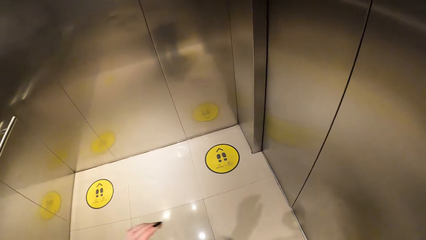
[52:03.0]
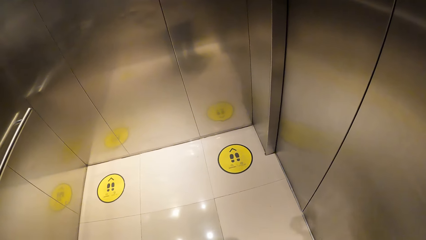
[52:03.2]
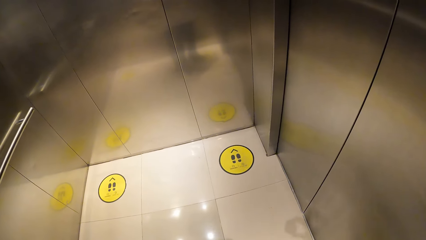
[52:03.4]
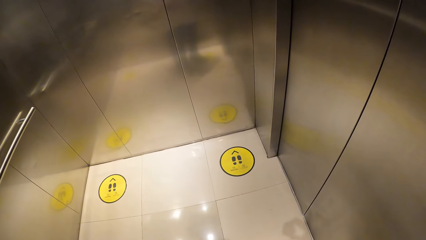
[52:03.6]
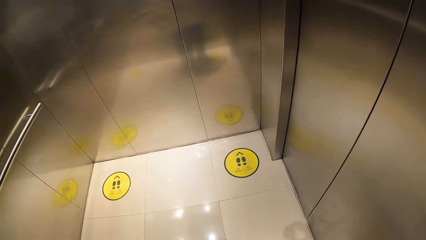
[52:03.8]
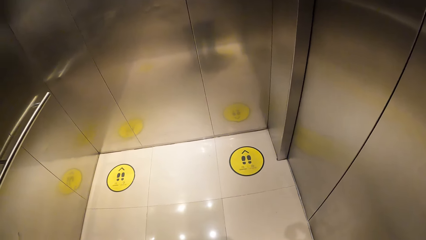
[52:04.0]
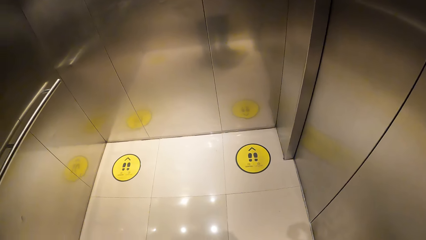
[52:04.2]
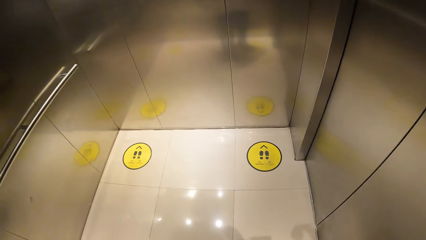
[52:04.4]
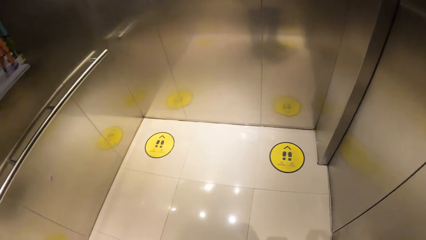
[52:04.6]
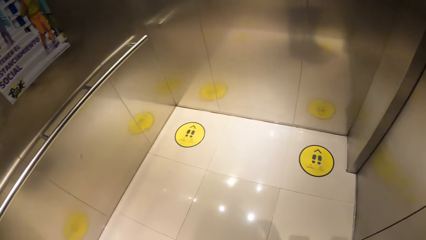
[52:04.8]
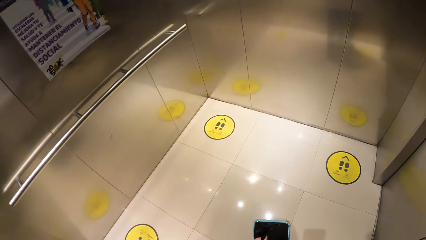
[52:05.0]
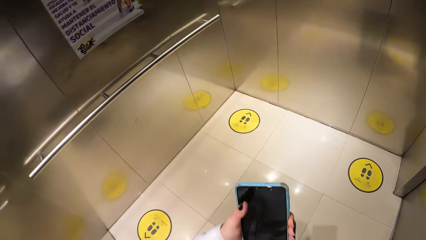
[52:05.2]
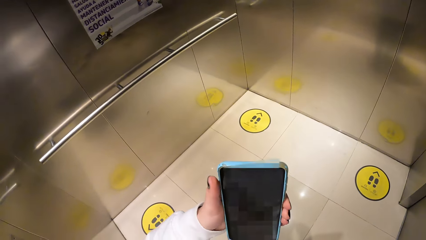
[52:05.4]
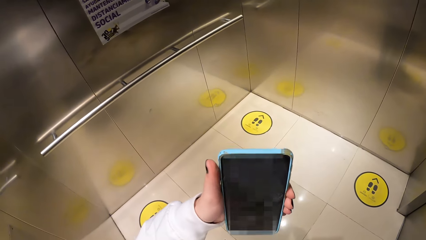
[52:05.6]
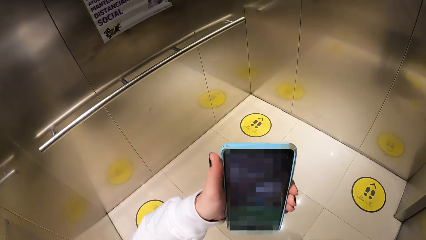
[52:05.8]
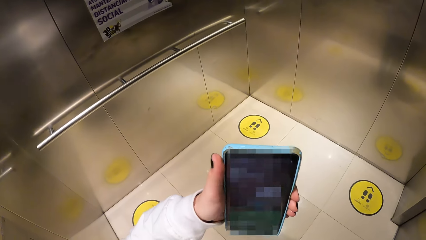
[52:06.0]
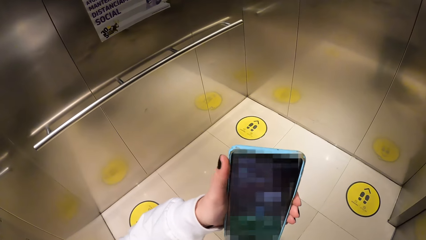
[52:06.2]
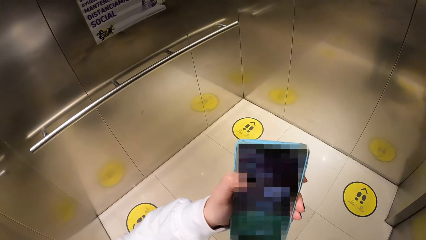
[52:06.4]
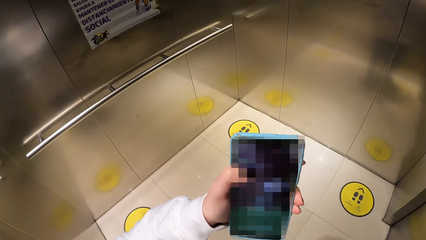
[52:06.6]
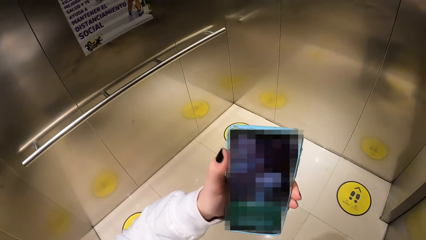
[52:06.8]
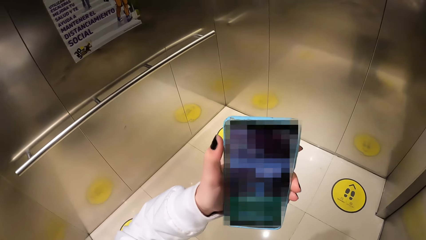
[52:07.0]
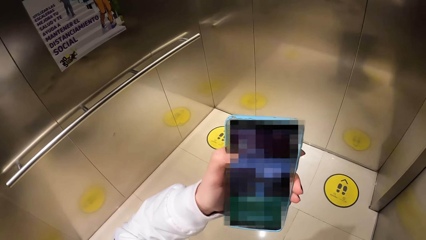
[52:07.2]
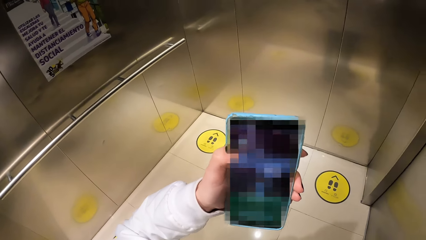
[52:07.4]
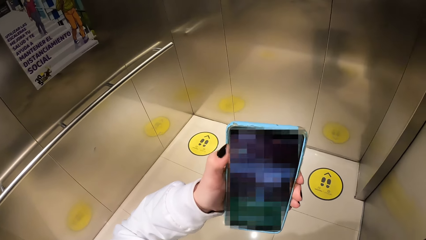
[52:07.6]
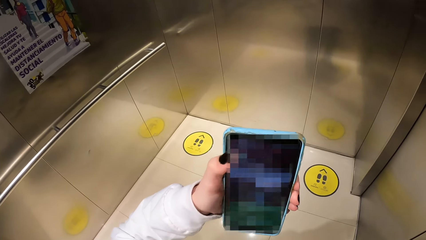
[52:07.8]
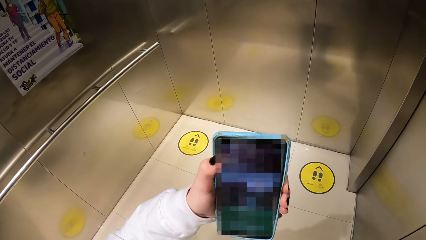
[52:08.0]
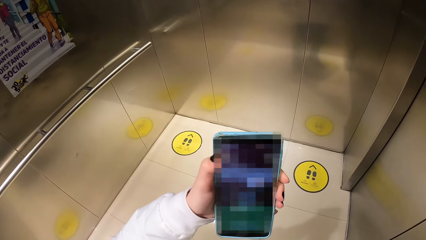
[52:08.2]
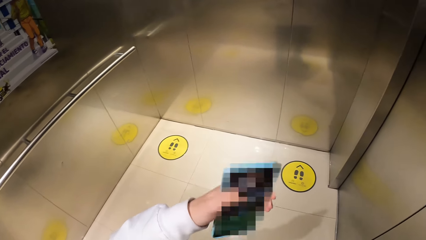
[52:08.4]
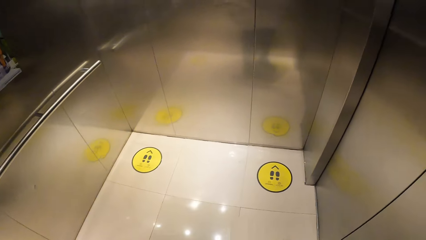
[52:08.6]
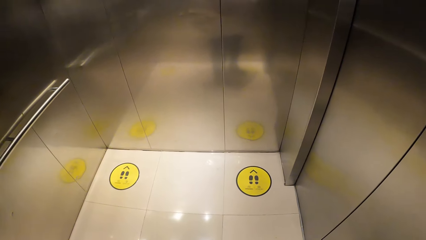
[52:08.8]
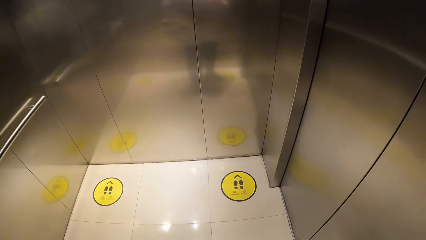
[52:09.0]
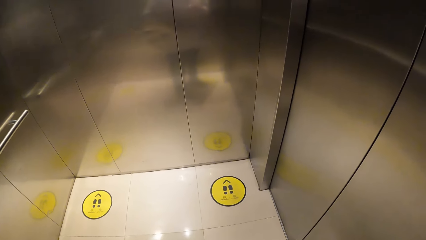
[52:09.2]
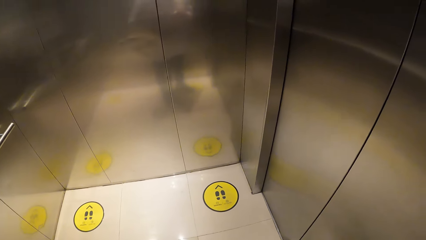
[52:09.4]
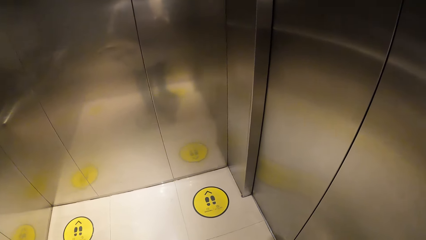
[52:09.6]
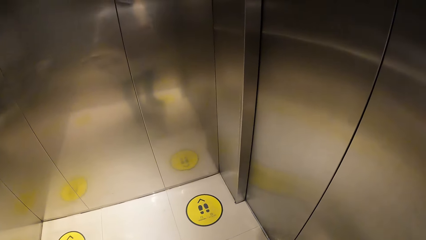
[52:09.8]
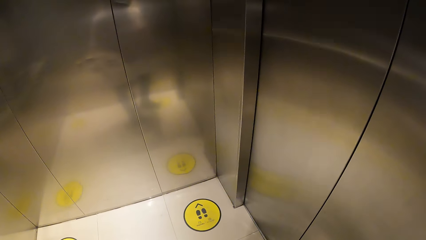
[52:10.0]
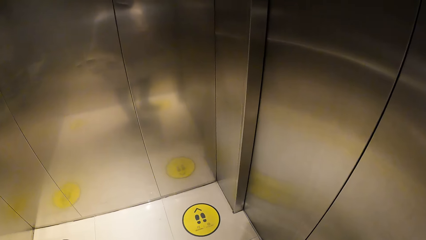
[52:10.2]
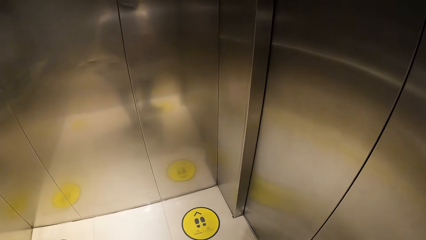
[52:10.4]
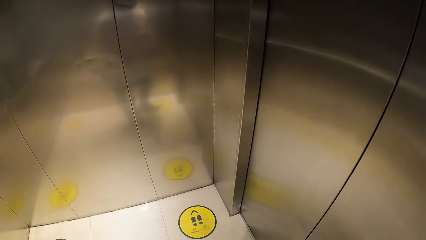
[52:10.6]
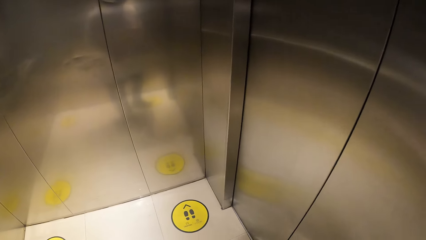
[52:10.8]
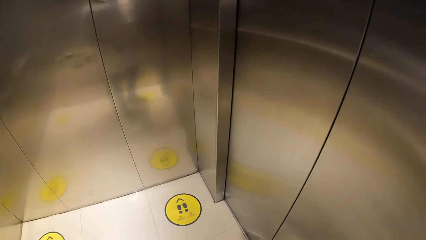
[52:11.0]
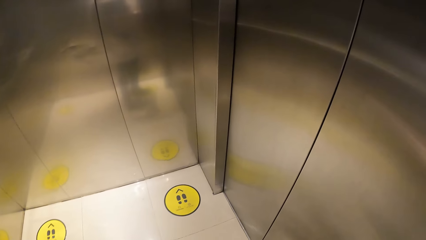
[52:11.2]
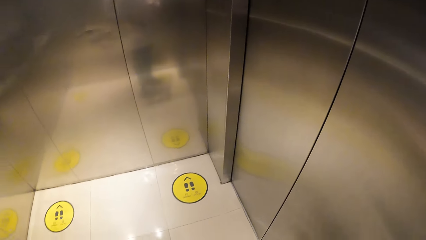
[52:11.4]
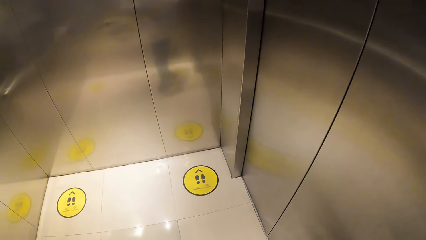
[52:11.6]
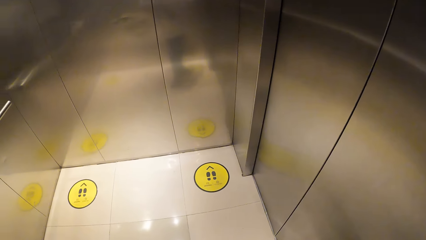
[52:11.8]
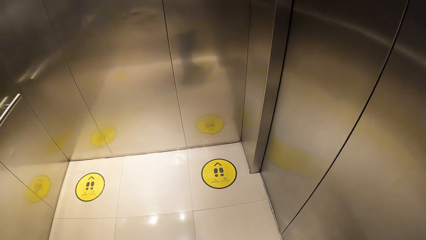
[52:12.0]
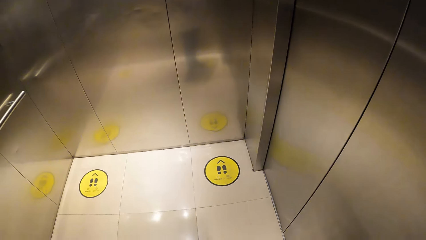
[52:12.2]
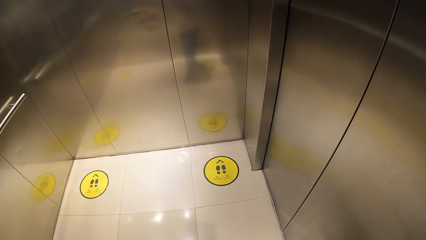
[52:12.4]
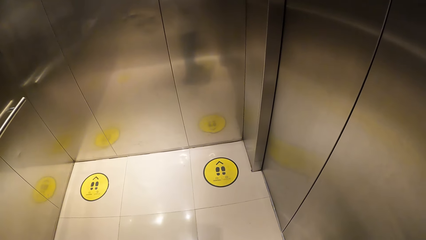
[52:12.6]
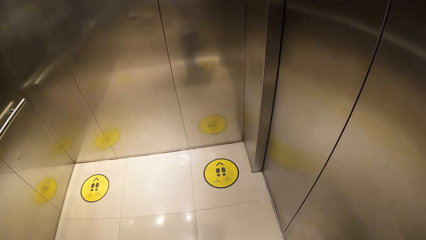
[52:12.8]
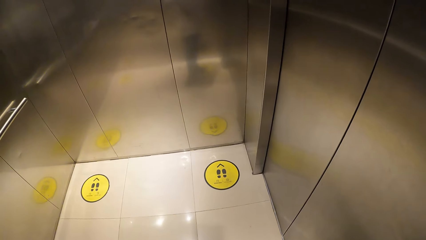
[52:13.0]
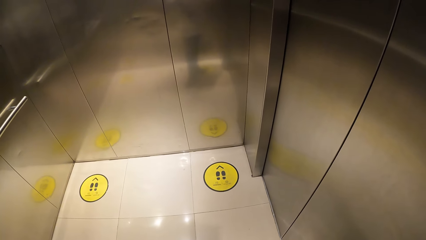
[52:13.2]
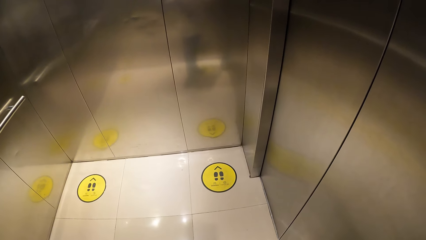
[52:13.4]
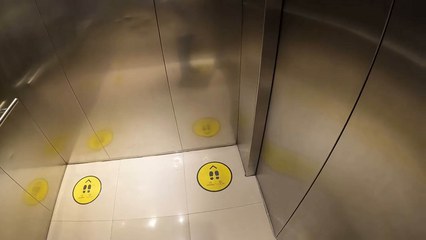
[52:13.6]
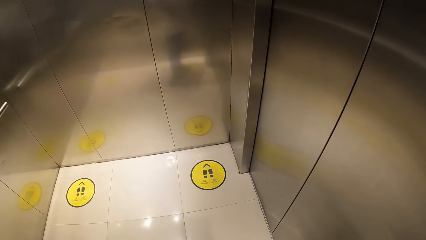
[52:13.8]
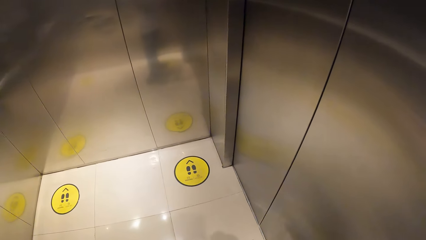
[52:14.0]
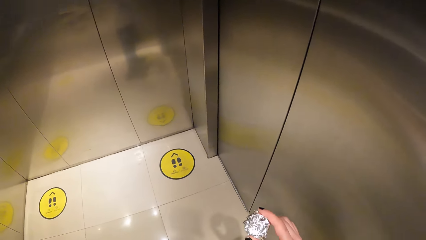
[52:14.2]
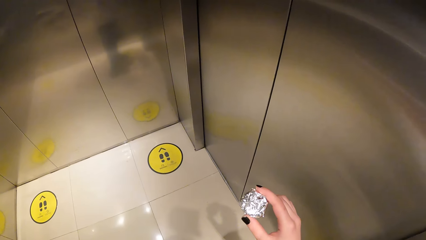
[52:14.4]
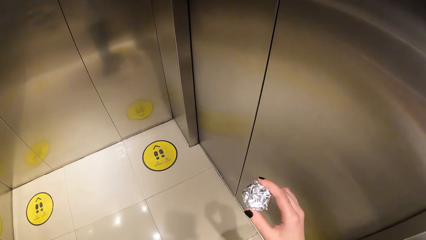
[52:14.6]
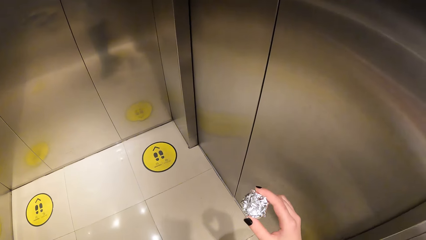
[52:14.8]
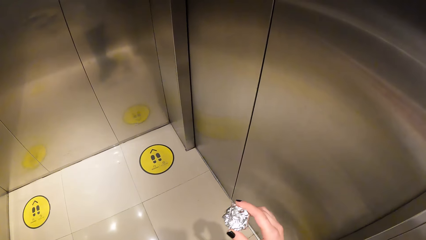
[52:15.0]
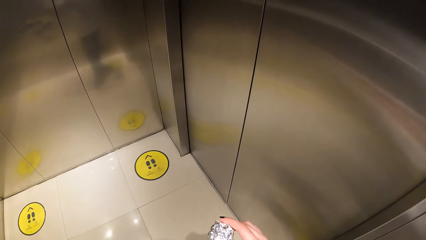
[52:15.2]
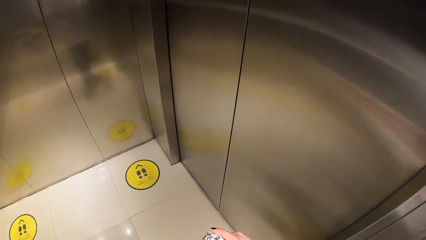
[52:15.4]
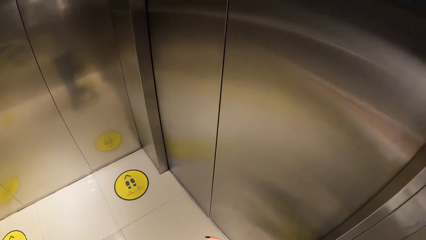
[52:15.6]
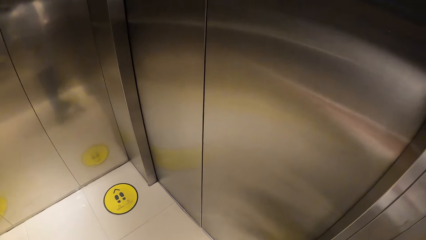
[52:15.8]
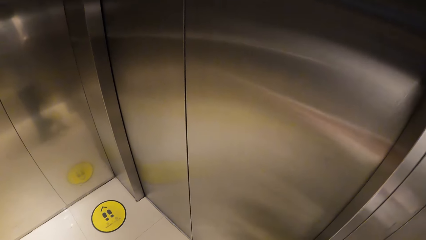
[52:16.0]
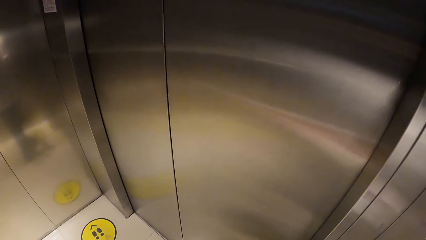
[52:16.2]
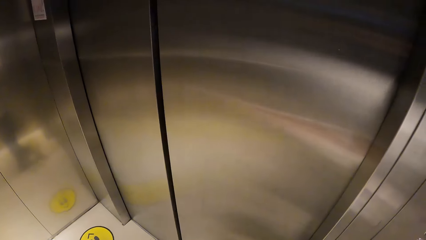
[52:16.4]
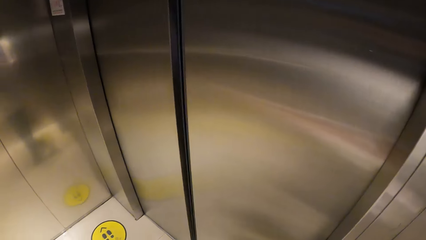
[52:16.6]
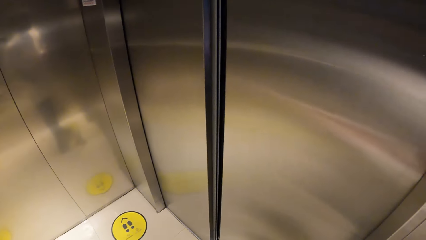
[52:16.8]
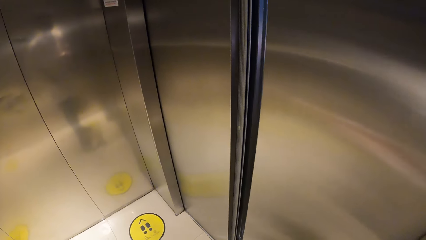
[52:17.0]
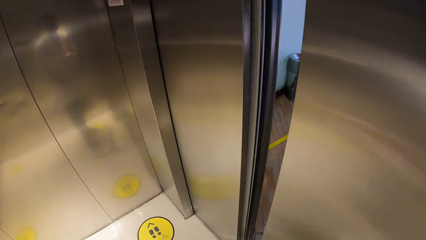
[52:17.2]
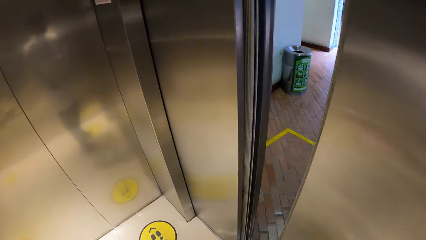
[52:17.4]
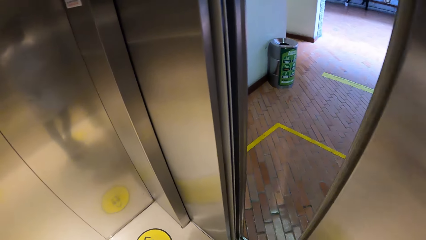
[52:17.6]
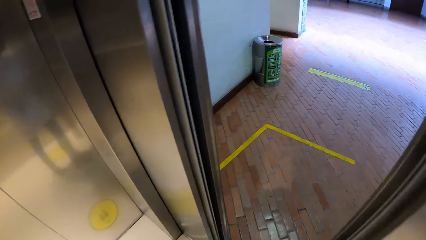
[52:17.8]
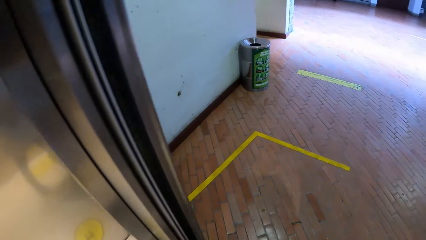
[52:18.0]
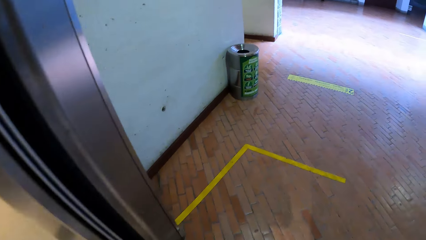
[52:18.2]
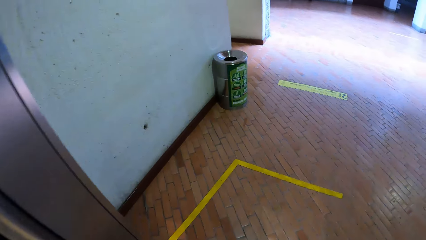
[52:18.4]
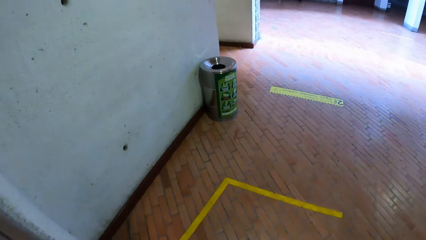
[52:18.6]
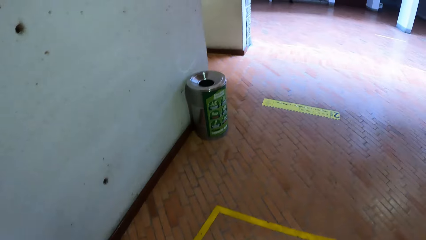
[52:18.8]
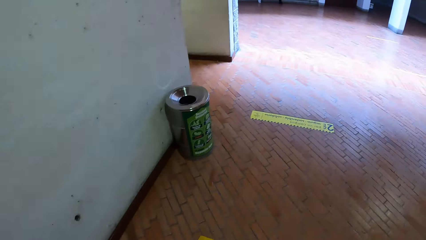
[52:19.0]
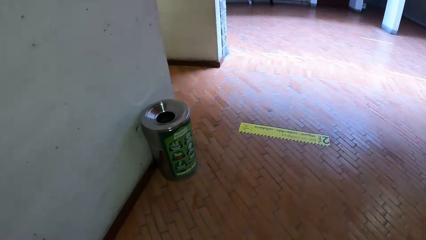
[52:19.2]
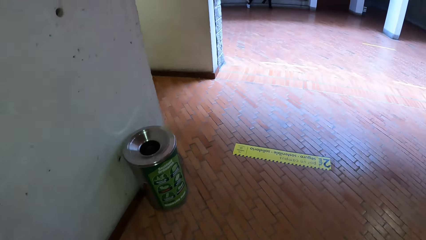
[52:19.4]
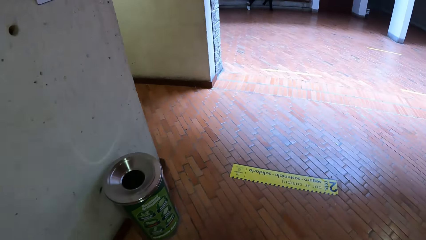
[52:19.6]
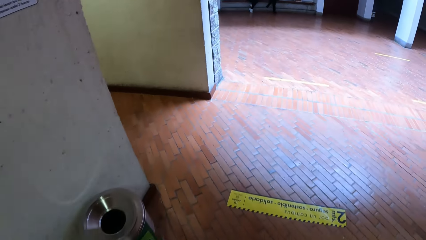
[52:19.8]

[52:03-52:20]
The camera wearer looks at the phone. She operates the phone with her left hand. She looks at the piece of paper. She walks out of the elevator.
